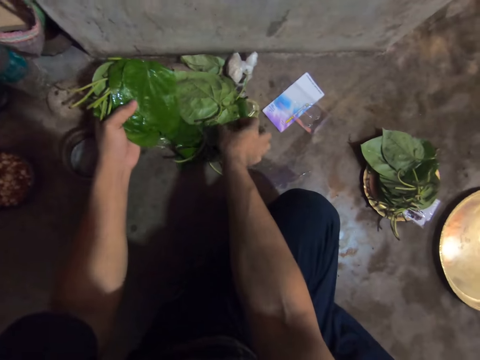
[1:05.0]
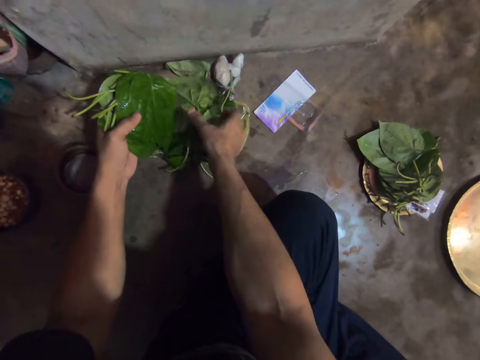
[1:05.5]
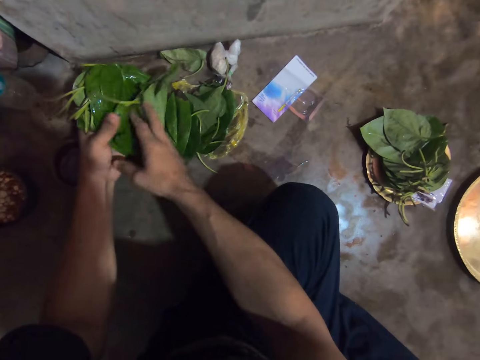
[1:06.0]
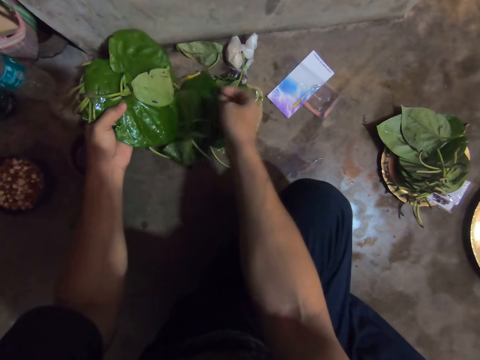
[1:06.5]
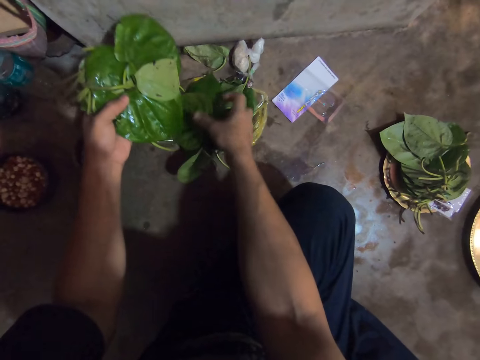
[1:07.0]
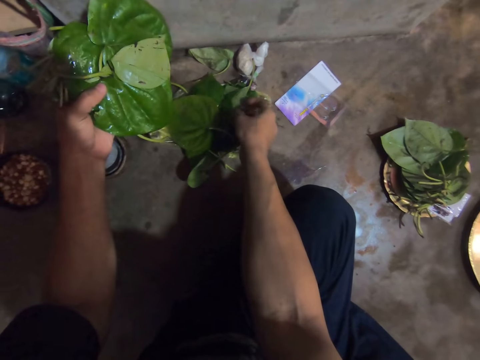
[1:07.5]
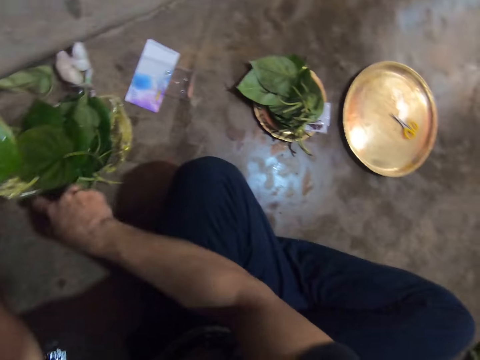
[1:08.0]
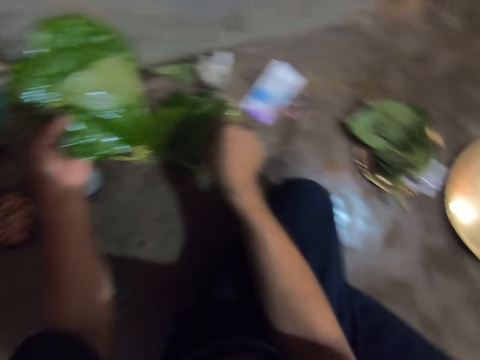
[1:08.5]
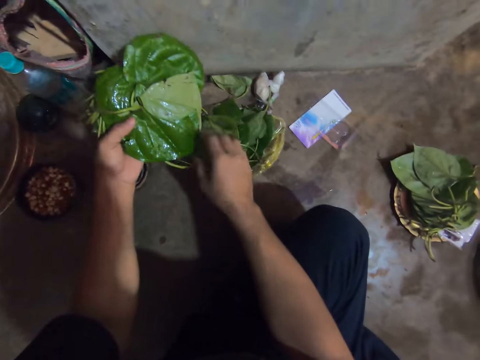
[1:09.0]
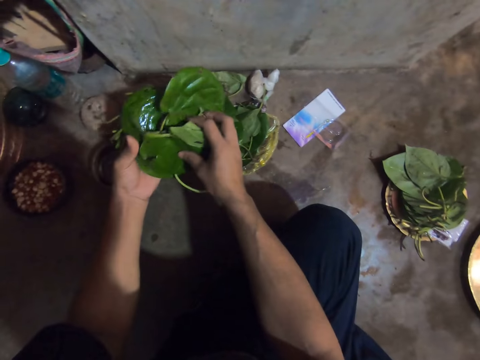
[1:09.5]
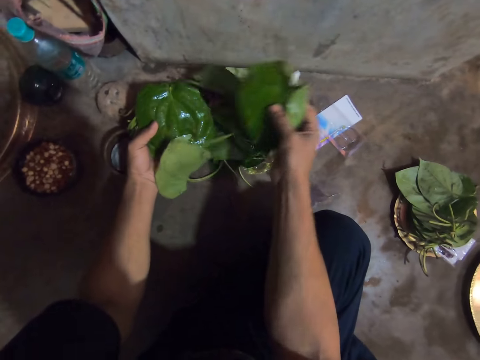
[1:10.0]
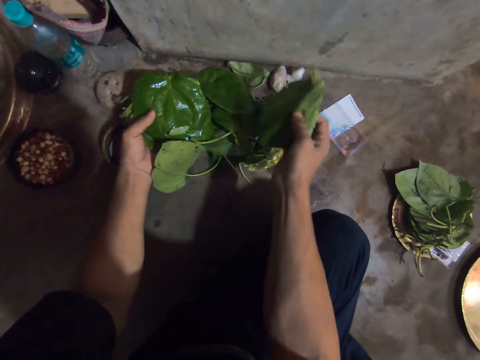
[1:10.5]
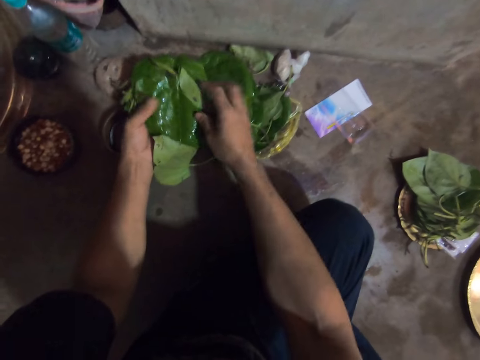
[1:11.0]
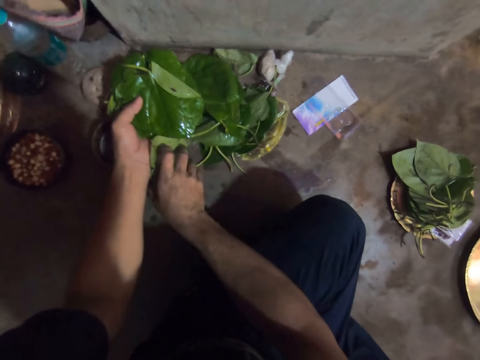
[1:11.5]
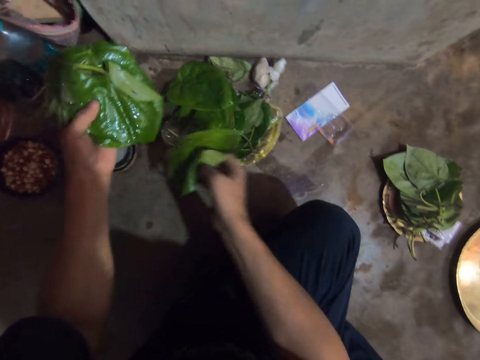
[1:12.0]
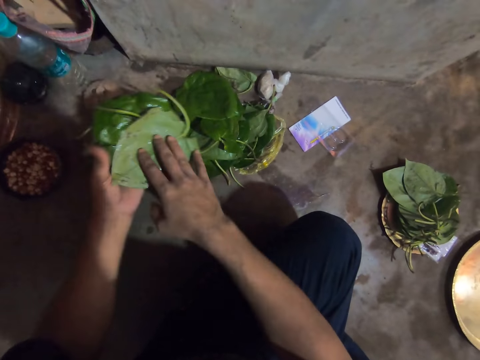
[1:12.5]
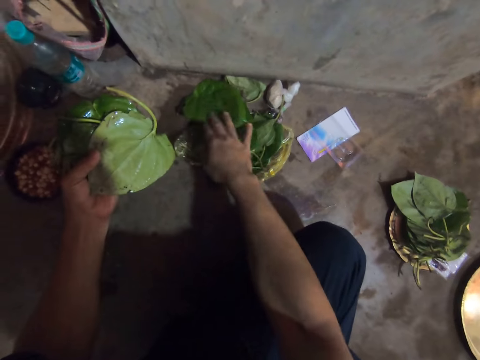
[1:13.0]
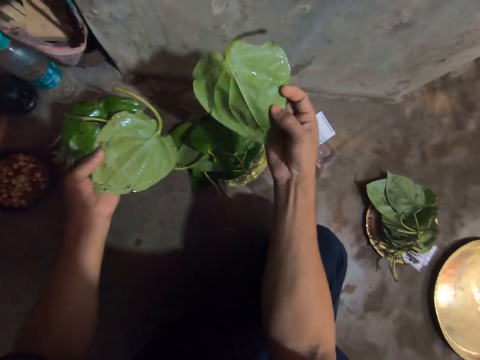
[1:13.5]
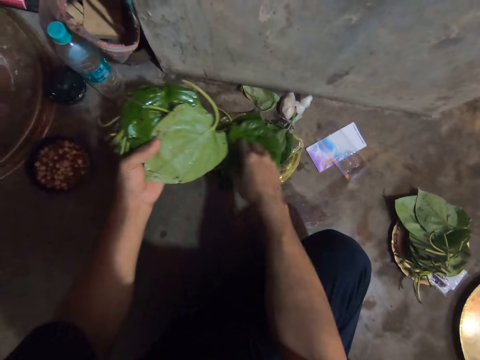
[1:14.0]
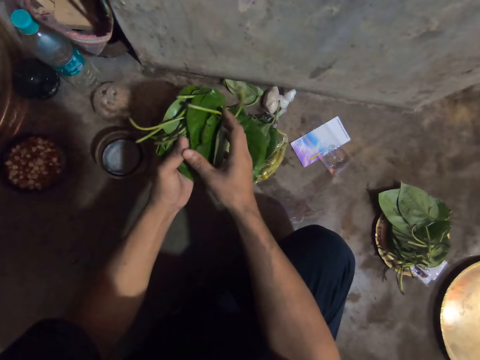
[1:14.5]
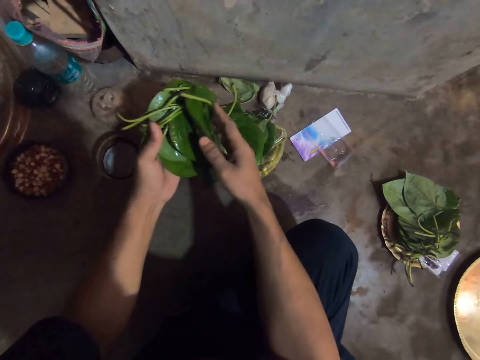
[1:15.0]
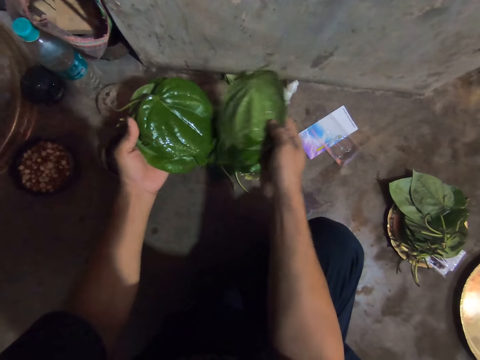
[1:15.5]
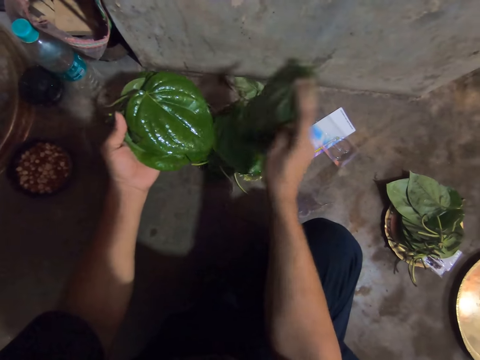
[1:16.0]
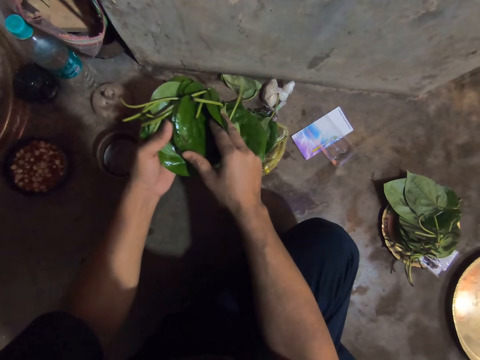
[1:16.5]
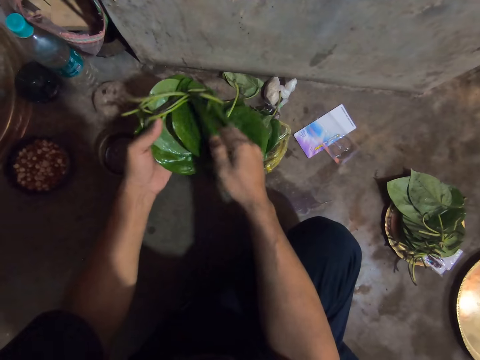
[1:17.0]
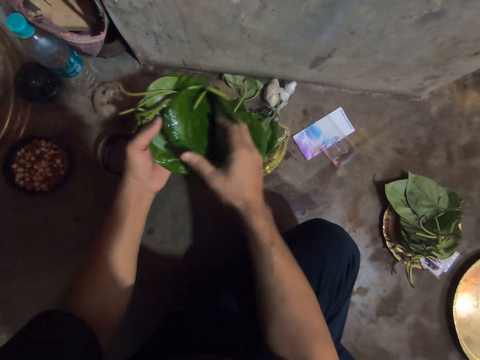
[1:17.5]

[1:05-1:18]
The camera wearer lifts leaves from the floor. She inspects the leaves. She lifts a leaf from the floor and places the leaf on the others. She lifts a leaf from the floor, inspects the leaf and drops the leaf on the others. She inspects the leaves on her hands.

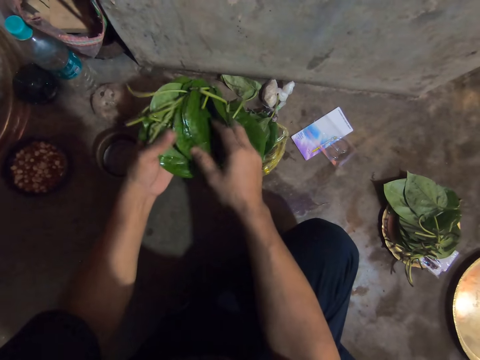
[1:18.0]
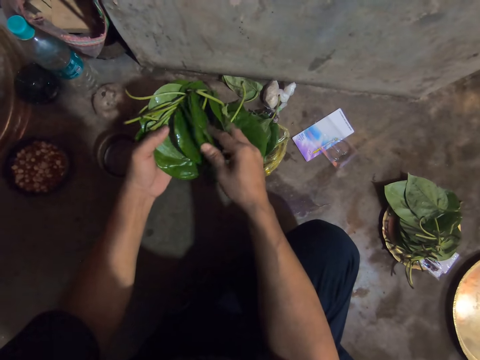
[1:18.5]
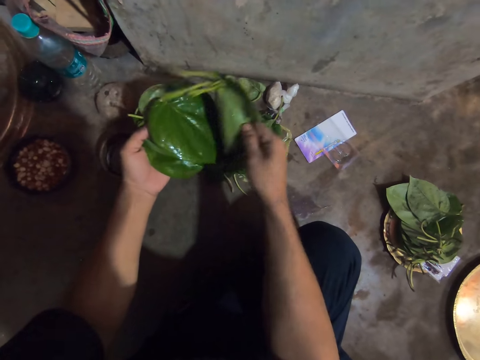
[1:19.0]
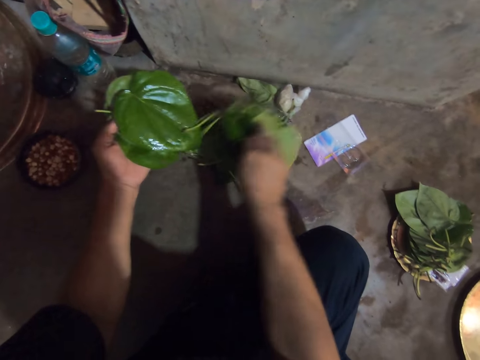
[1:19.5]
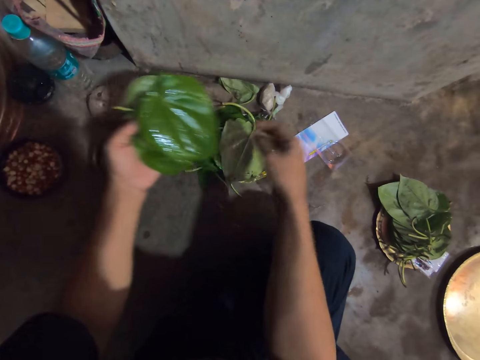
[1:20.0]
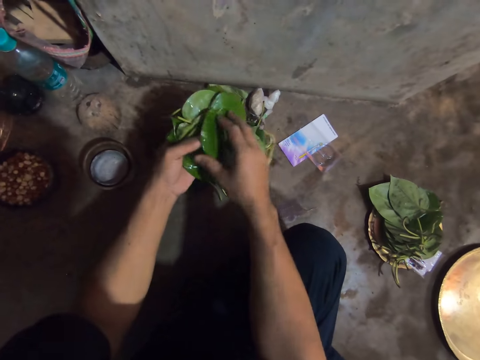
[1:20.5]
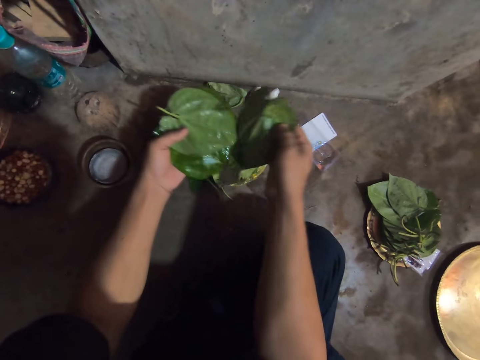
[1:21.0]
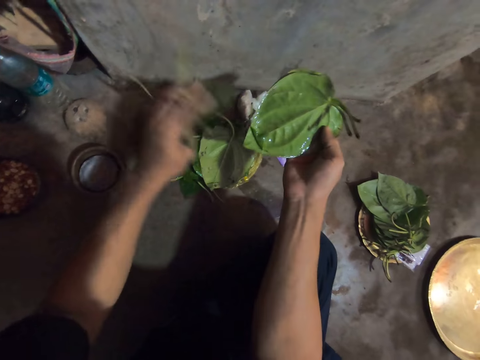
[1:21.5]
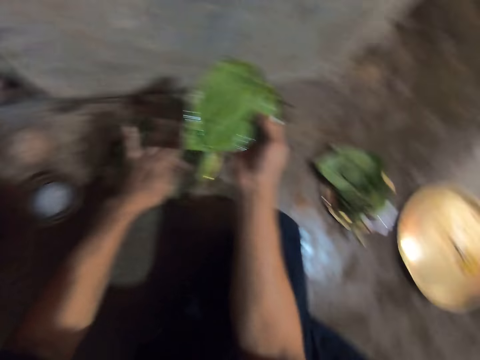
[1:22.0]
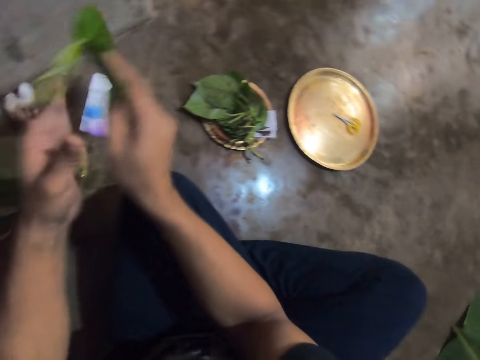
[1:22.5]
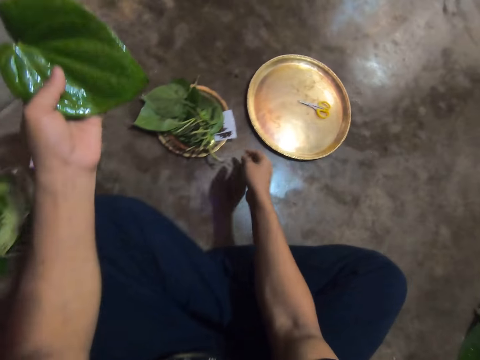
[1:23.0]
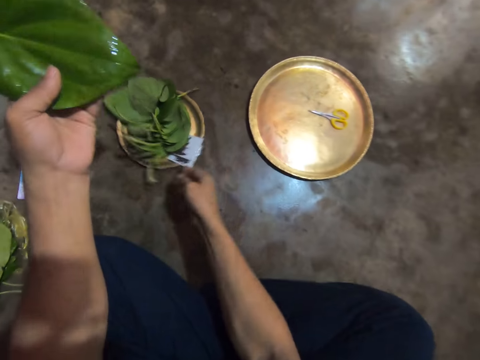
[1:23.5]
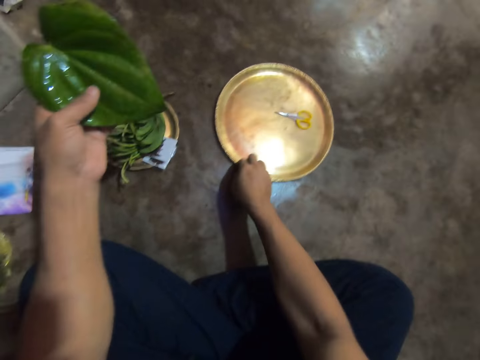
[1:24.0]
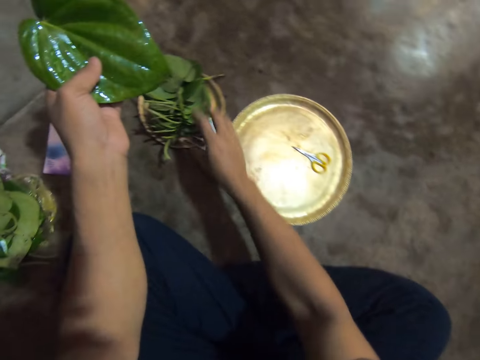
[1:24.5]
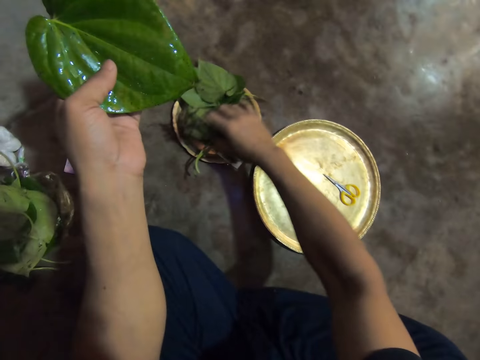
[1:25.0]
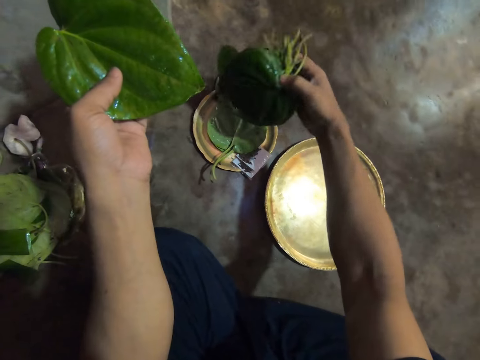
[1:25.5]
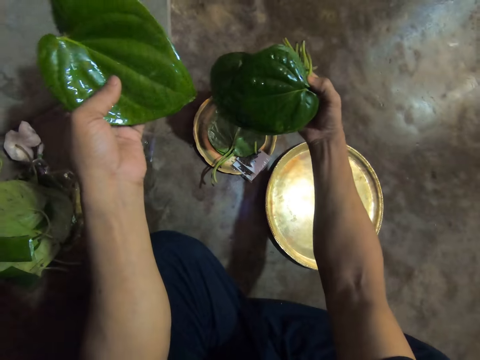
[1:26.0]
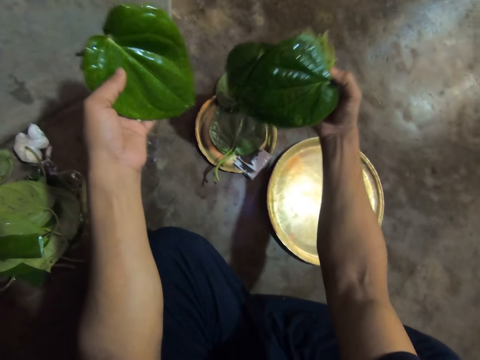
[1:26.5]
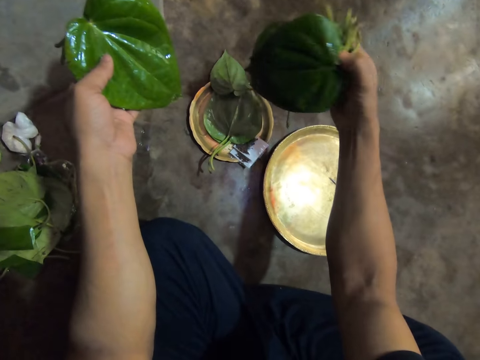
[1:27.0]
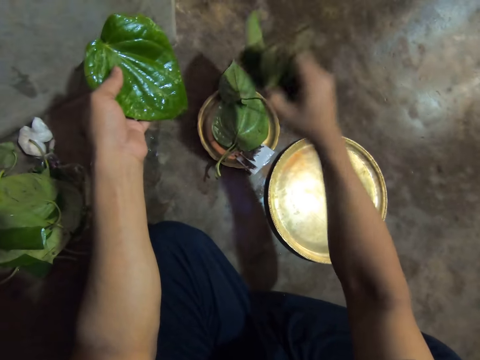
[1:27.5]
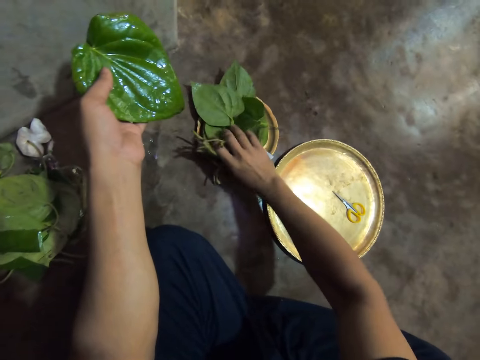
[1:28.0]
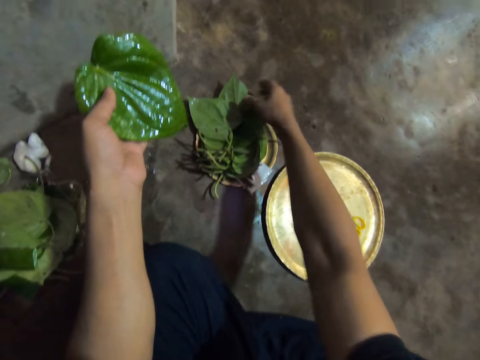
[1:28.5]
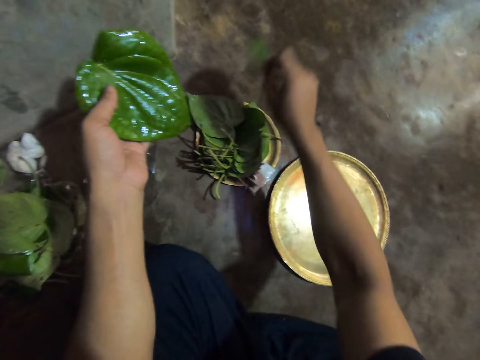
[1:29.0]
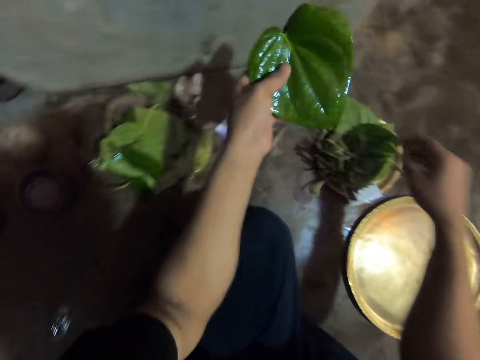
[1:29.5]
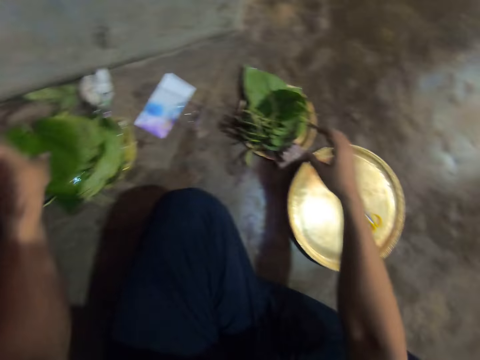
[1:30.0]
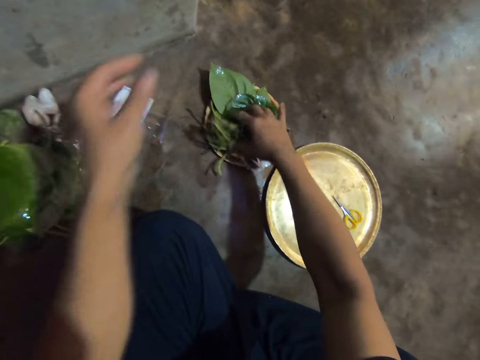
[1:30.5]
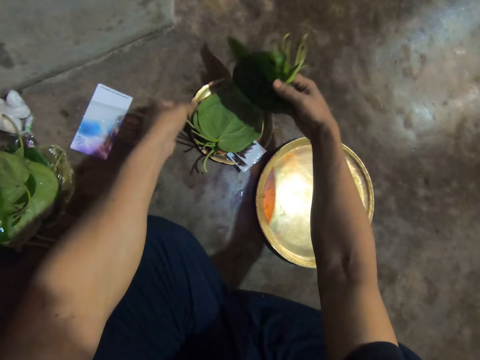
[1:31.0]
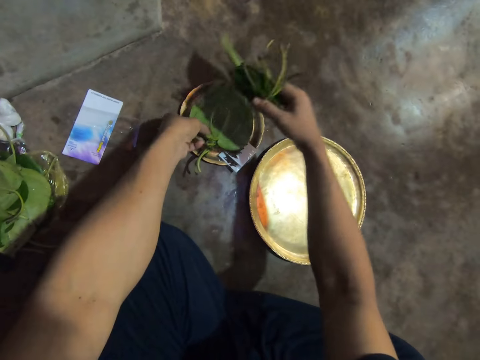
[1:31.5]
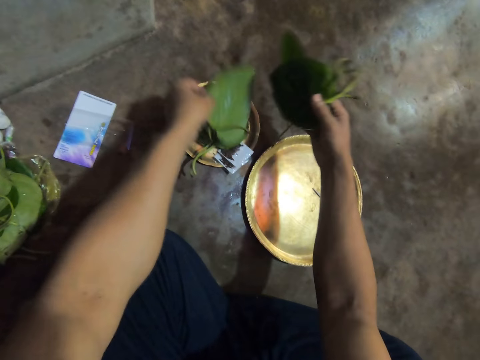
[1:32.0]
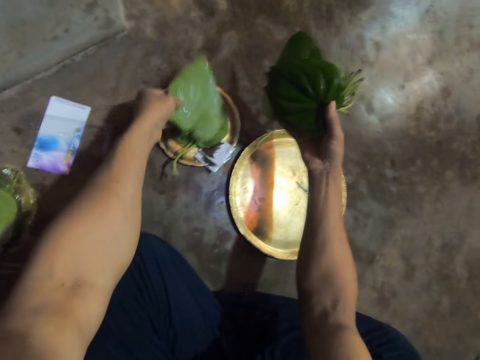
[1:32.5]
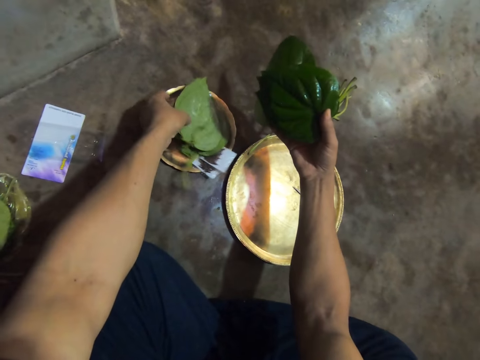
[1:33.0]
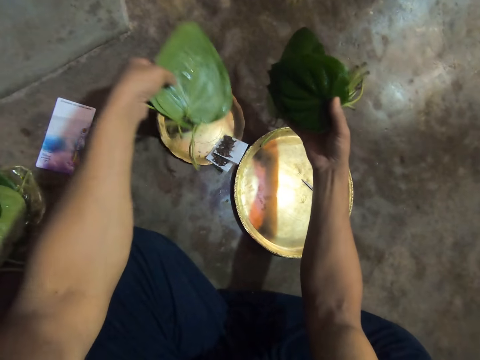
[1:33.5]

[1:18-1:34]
The camera wearer places the leaves in his right hand onto the plastic bag. He picks leaves from his left hand with his right hand. He places the leaves in his left hand onto the plastic bag. He passes the leaves in his right hand to his left hand. He moves the tray of leaves on the floor with his right hand. He moves the tray on the floor with his right hand. He pulls the tray with his right hand. He picks up leaves from the tray of leaves on the floor with his right hand. He inspects the leaves. He places the leaves in his right hand onto the tray of leaves on the floor. He picks leaves from the floor into the tray of leaves with his right hand. He drops a leaf on the others. He drops a leaf on the others again. He places the leaves in his left hand onto the plastic bag. He picks up leaves from the tray of leaves on the floor with his right hand. He picks up leaves from the tray of leaves on the floor with his left hand. He lifts a leaf from the others. He drops the leaf on the others.
